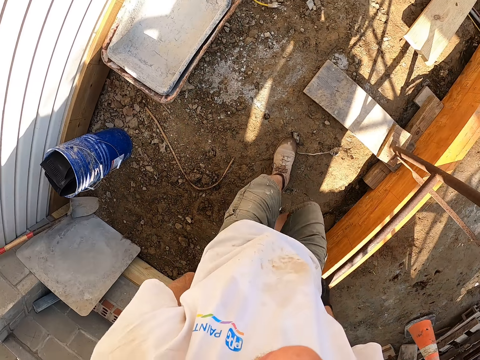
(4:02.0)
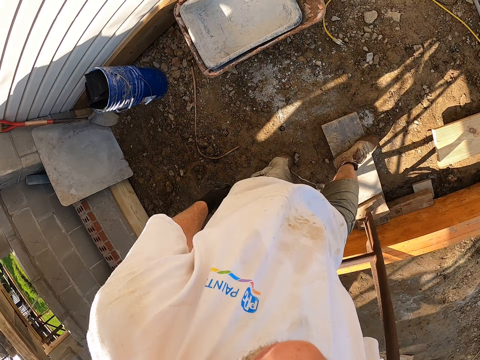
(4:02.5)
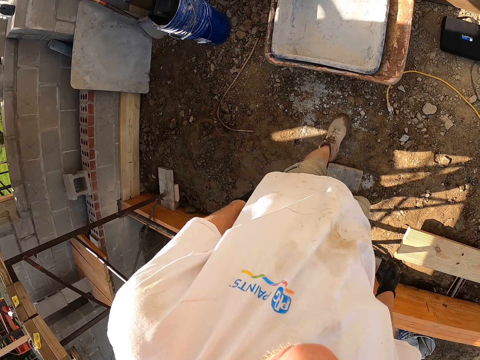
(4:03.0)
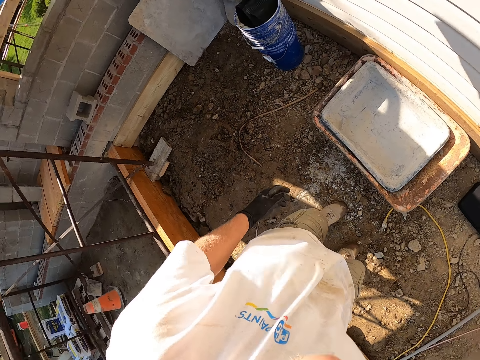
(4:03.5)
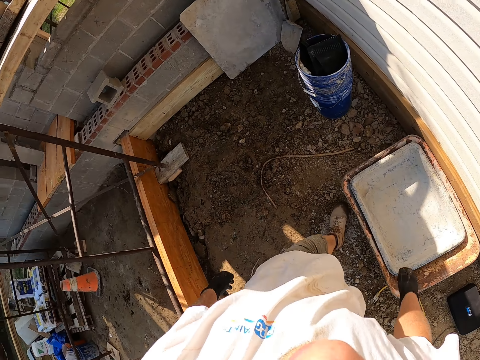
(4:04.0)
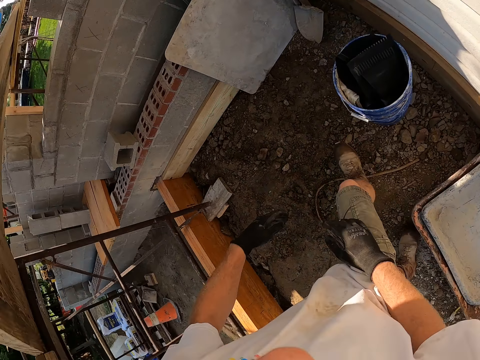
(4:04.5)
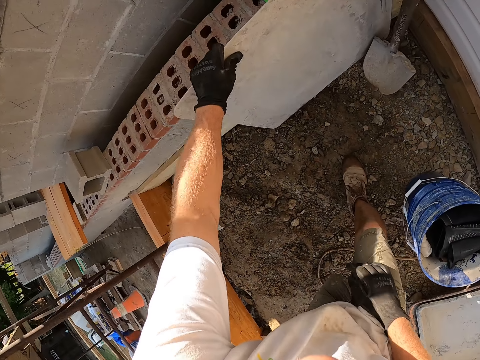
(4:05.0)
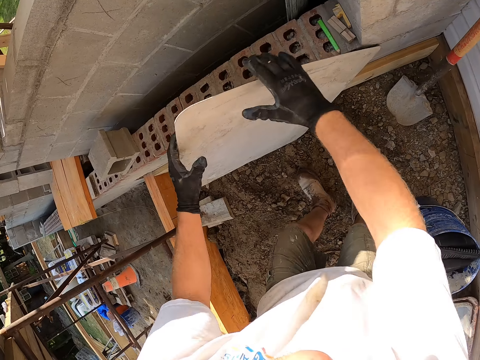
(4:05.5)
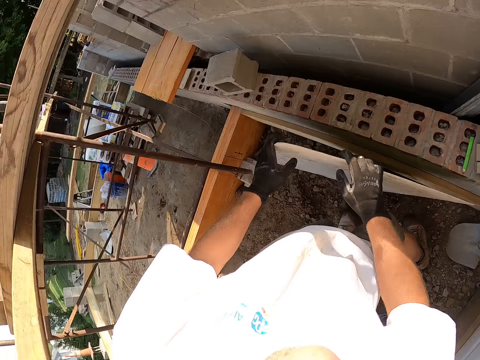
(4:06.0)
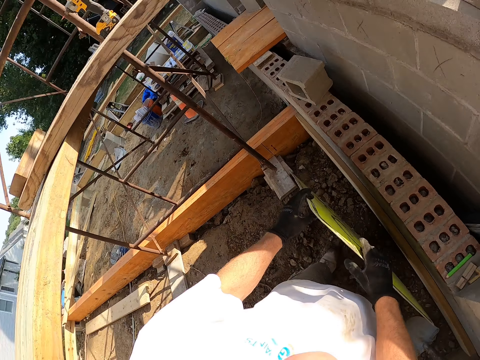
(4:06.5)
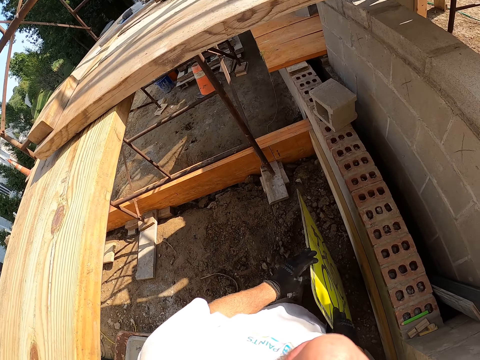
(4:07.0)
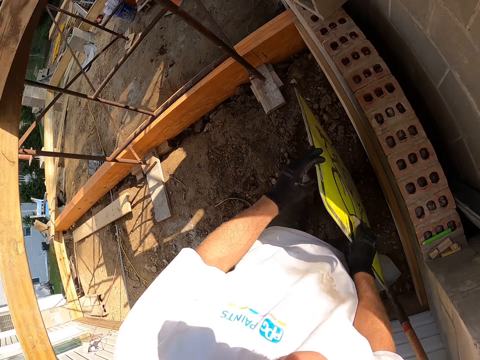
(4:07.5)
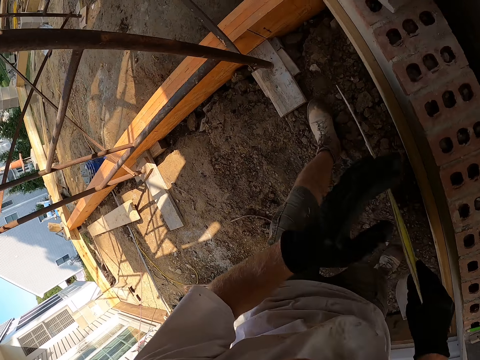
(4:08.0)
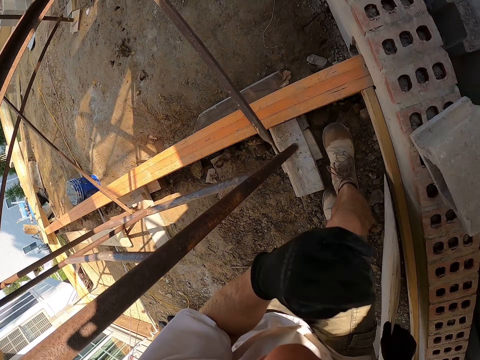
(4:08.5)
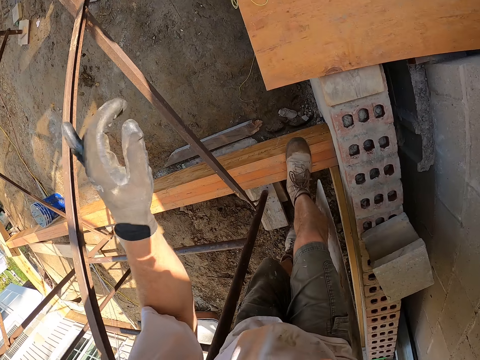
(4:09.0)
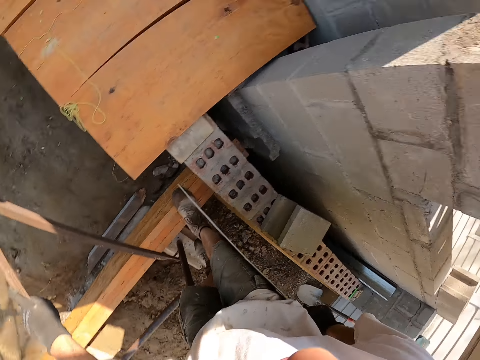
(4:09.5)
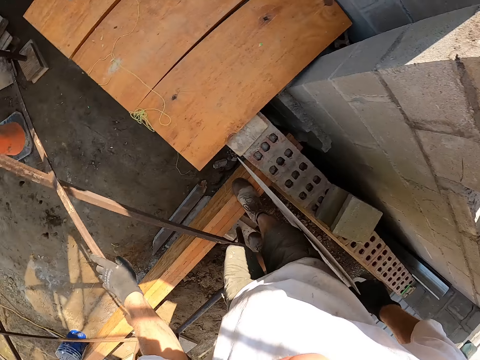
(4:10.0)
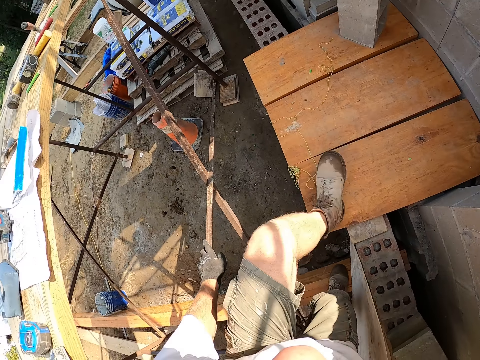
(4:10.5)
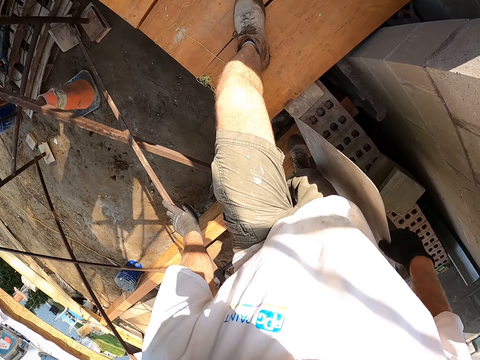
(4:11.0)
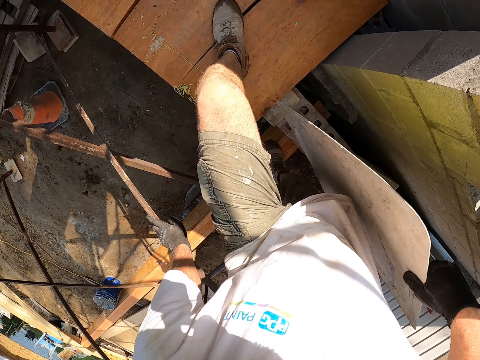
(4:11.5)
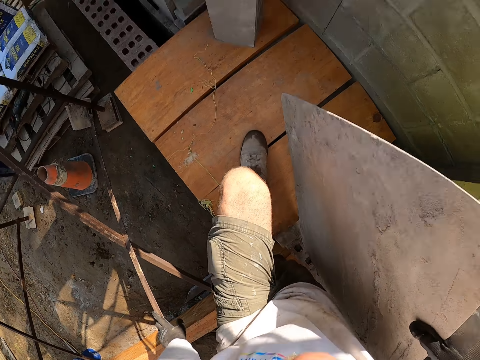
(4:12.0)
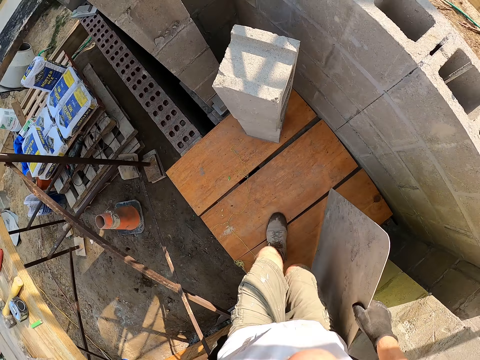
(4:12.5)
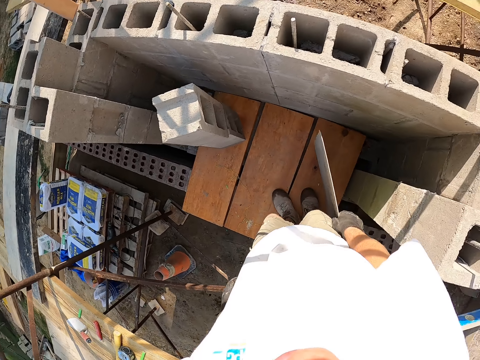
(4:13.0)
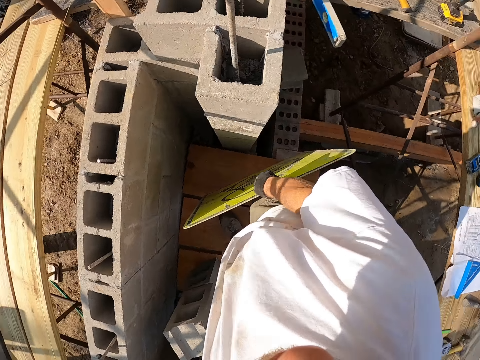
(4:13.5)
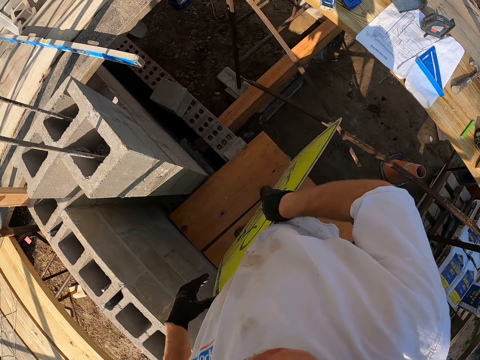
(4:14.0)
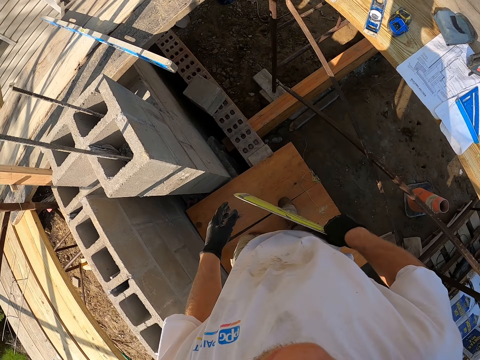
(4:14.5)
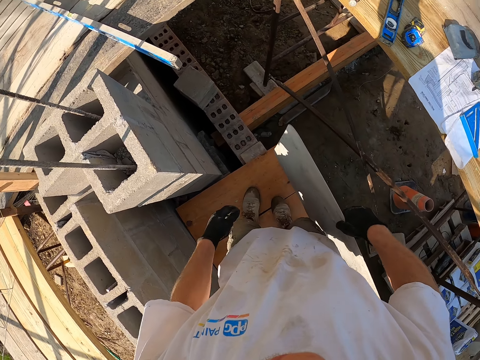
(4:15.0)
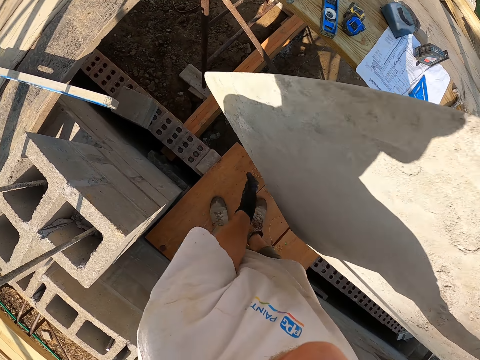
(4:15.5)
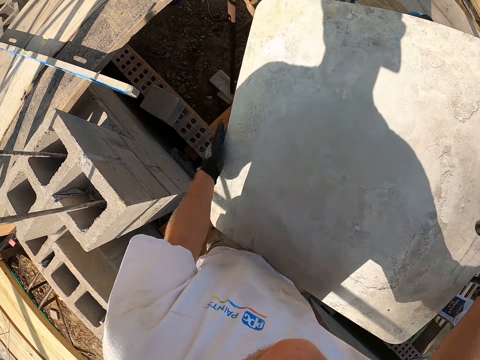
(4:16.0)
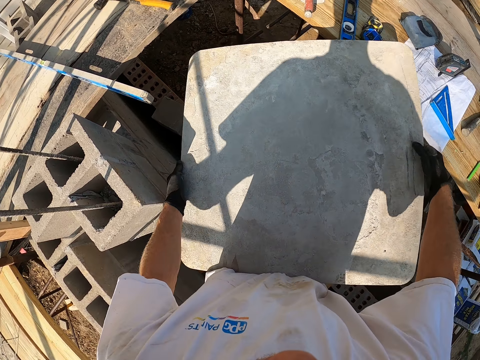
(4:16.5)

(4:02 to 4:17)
The camera wearer walks towards the bucket. He moves his hands forwards and holds the signpost with his hand. He picks up the bicycle sign against a wall. He moves his other hand forwards and holds the signpost with both his hands. He walks forwards. He moves his hand forwards. He holds the metal with his other hand. He looks around. He moves his foot forwards and steps on the wood. He moves his other hand forwards. He moves his other foot forwards and steps on the wood. He looks around. He lowers his hand. He lifts up the signpost. He holds the signpost with both his hands. He moves his hands forwards.

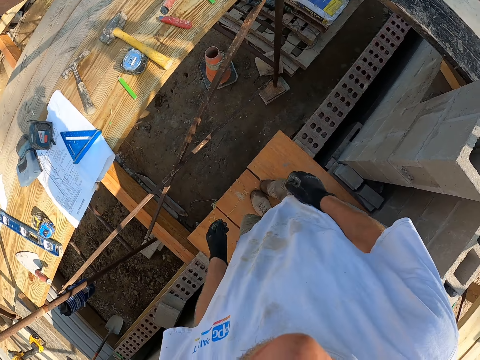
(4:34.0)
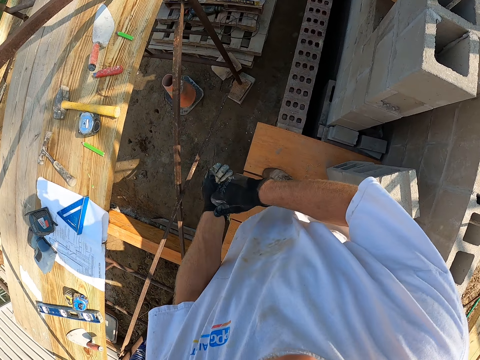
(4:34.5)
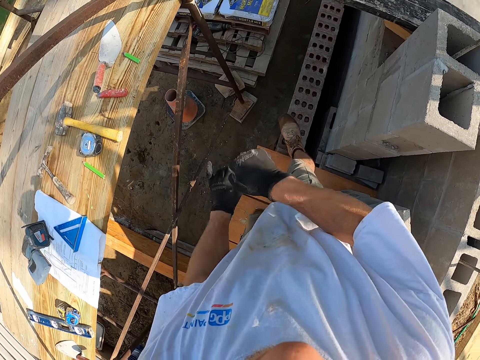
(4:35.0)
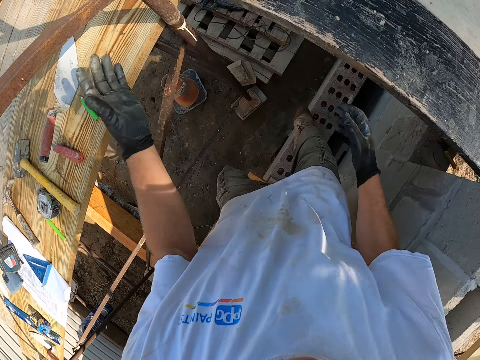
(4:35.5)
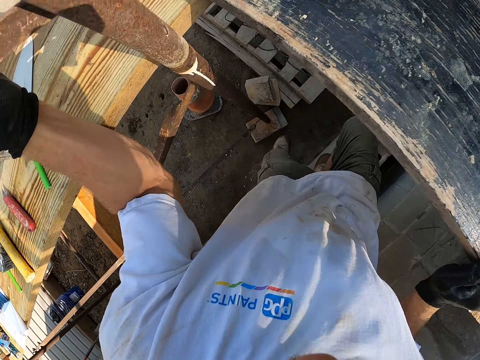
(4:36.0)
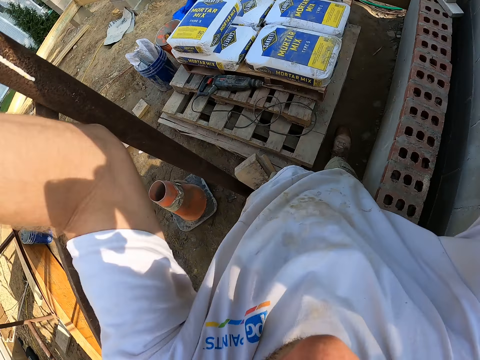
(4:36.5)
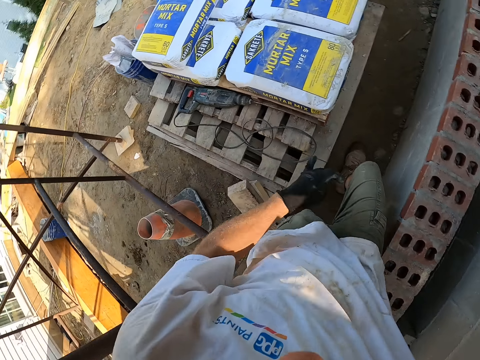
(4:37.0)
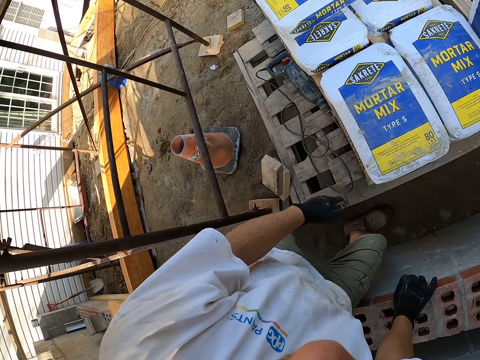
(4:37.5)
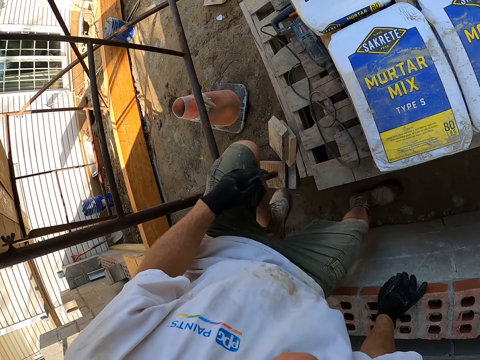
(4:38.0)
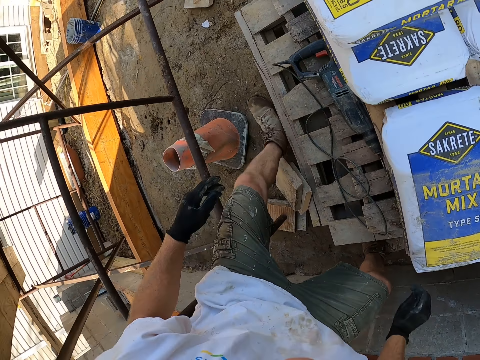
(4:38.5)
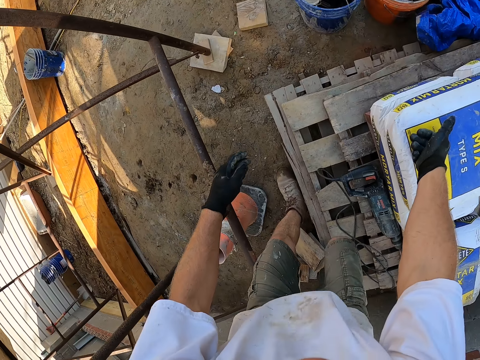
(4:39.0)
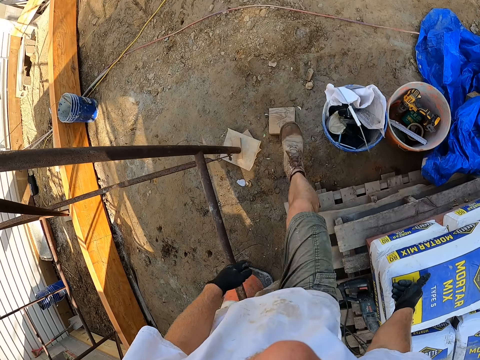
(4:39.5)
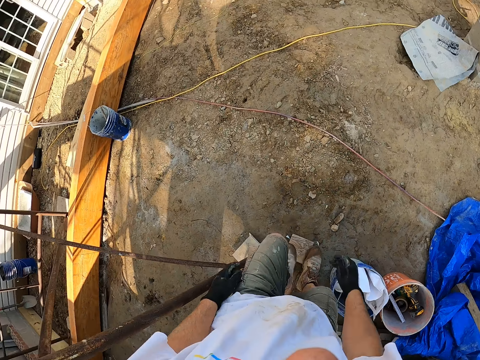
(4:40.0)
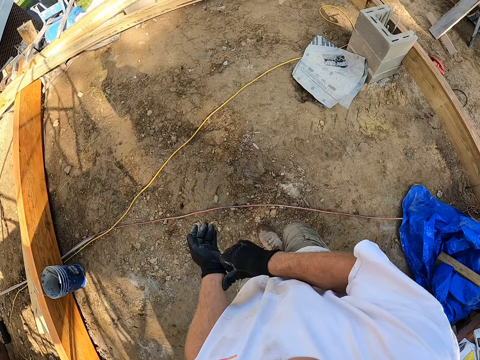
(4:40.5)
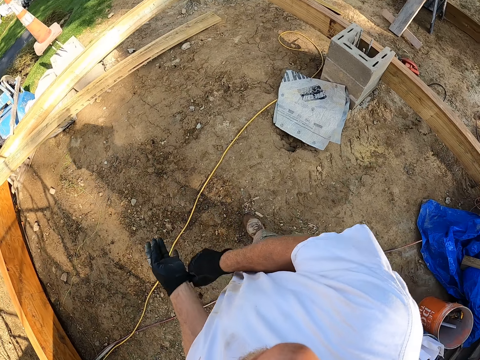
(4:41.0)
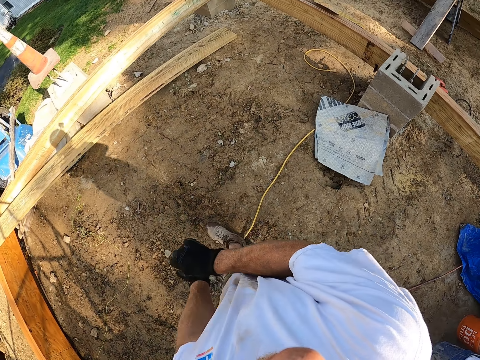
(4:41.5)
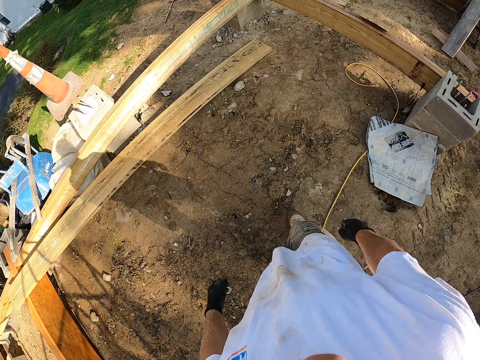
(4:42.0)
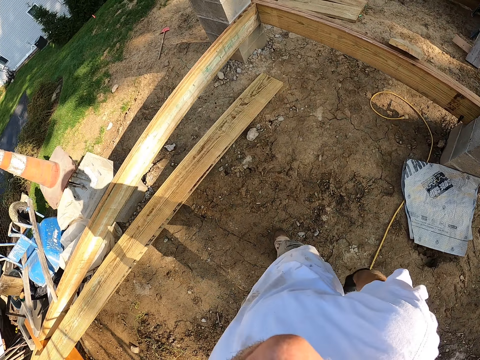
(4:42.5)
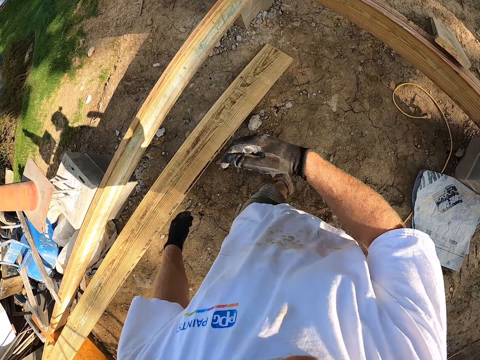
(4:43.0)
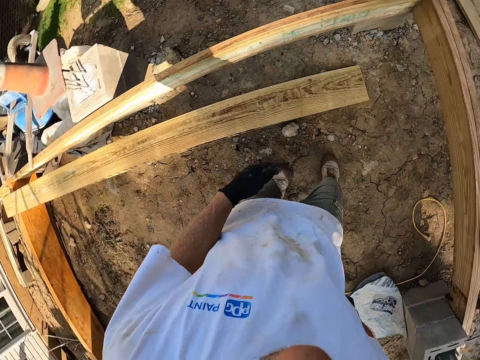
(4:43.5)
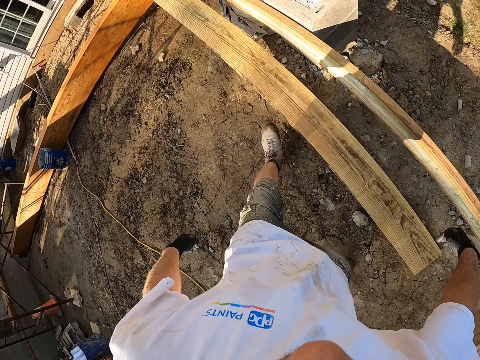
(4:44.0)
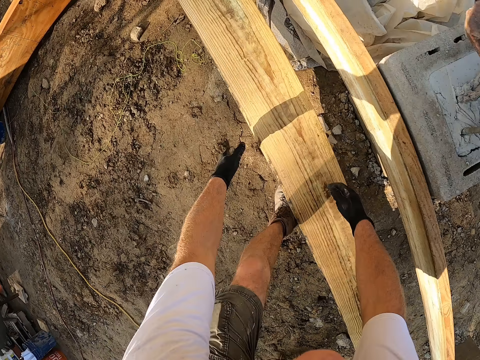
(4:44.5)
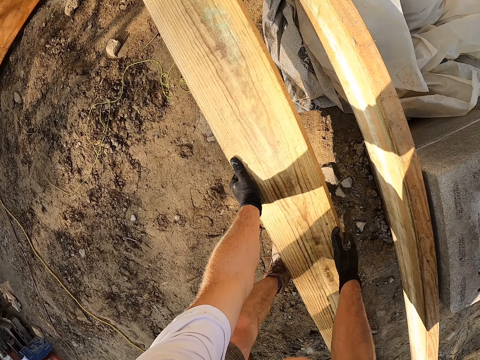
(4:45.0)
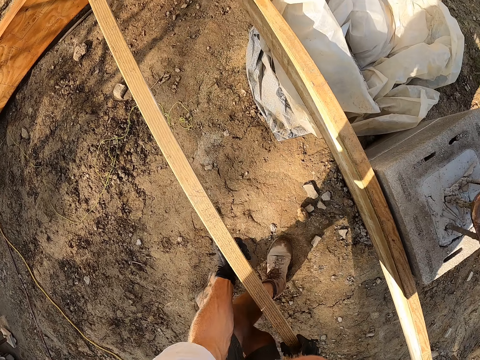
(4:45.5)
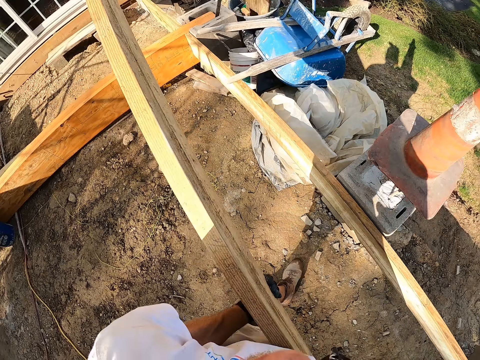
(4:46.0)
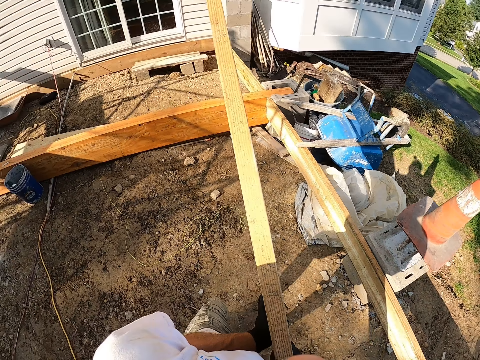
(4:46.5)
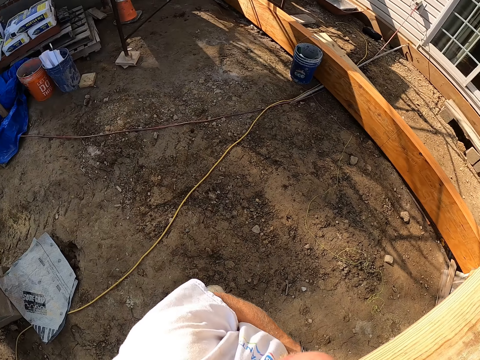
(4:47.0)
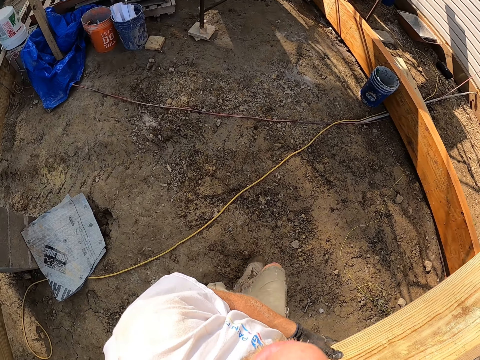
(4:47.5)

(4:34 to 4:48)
The camera wearer moves his hand towards the glove, holds the glove with his hand, and pulls on the glove with his hand. He lets go of the glove. He steps down from the wood. He holds the metal with his hand. He holds the wood with his hand. He walks forwards. He lowers his hands. He moves his hands forwards and places his hand on the brick wall. He moves forwards. He places his hand on the bag of mix. He walks forwards. He moves his other hand towards the glove, holds the glove with his hand, and pulls on the glove with his hand. He moves his hand towards him. He walks forwards. He lowers his hands. He holds the piece of wood with both his hands. He picks up the lumber from the ground.
